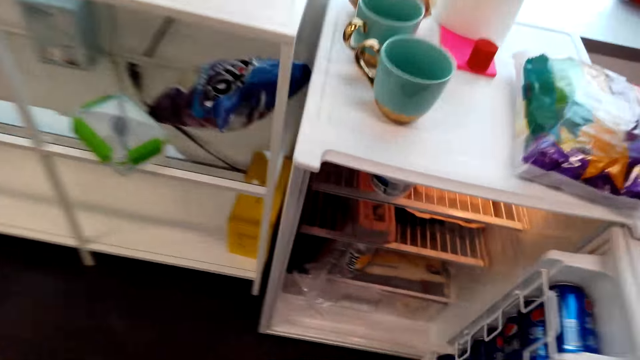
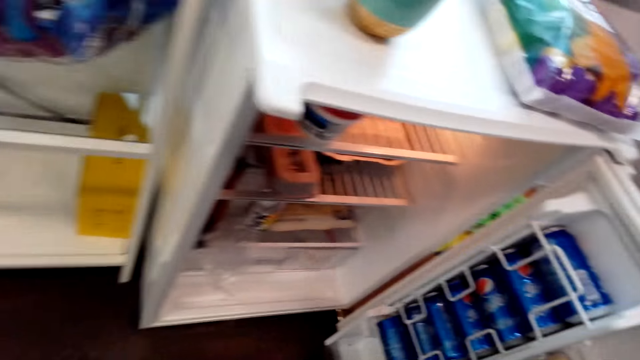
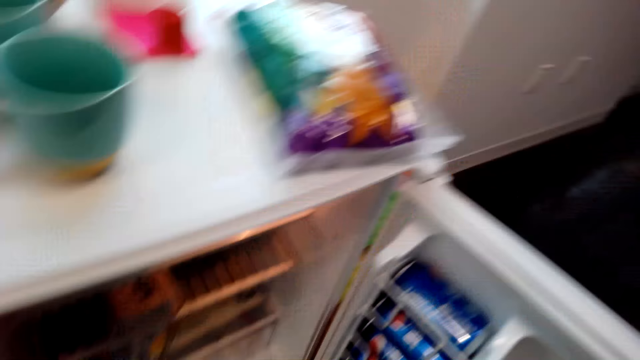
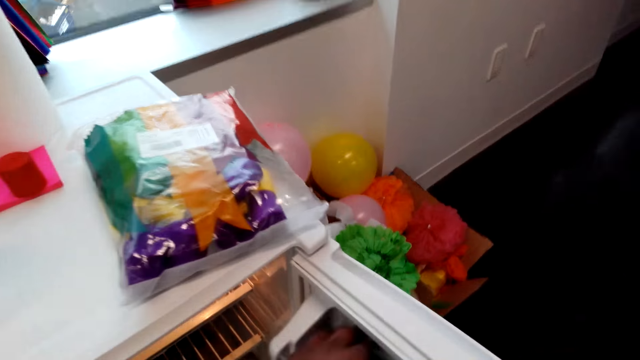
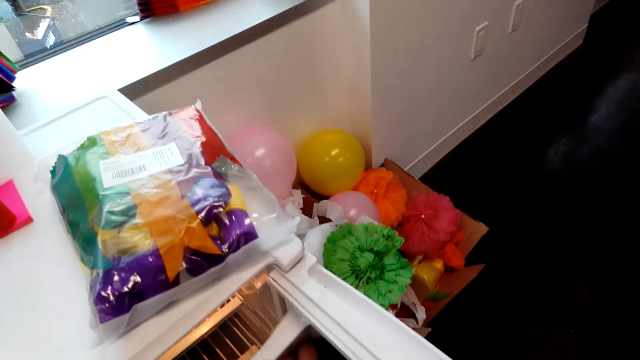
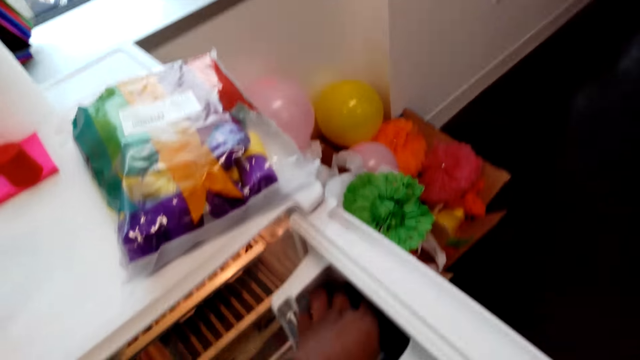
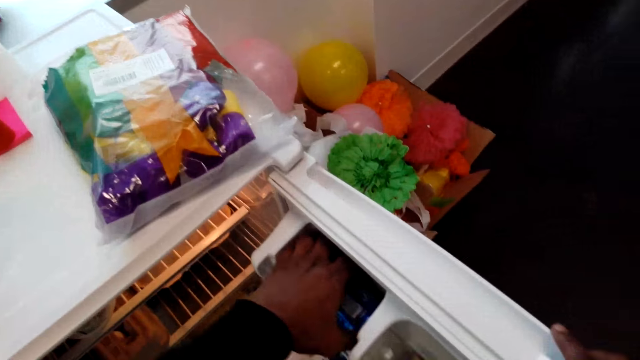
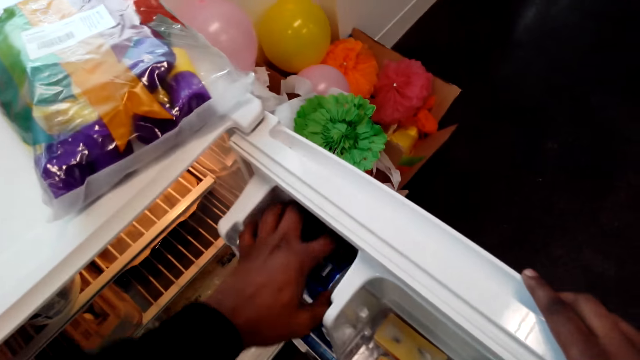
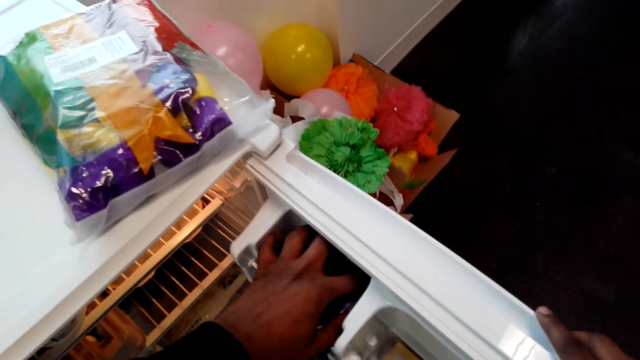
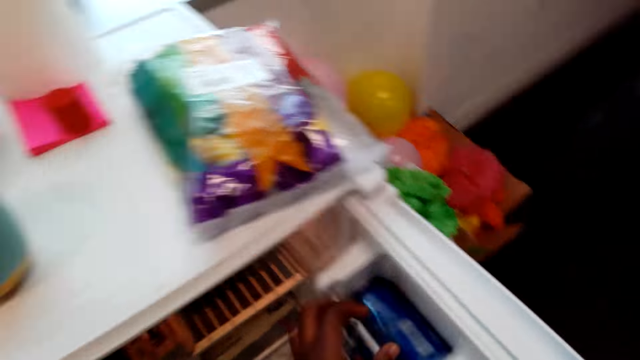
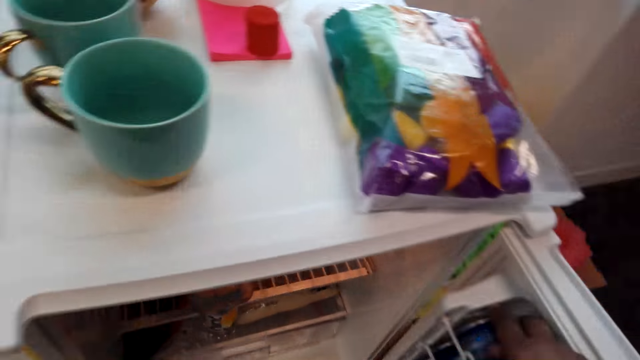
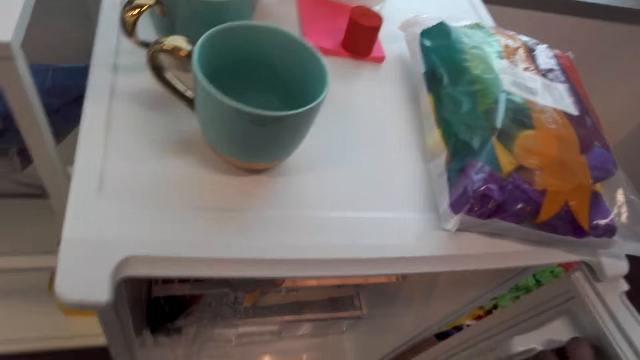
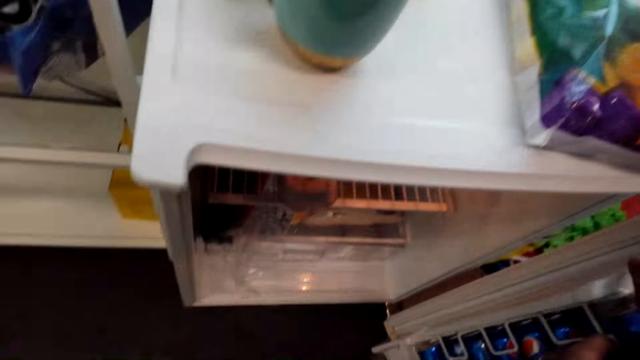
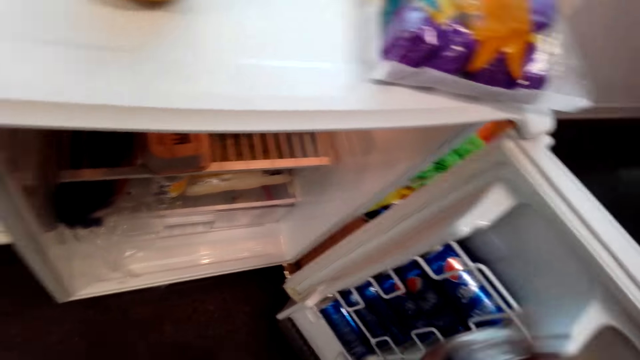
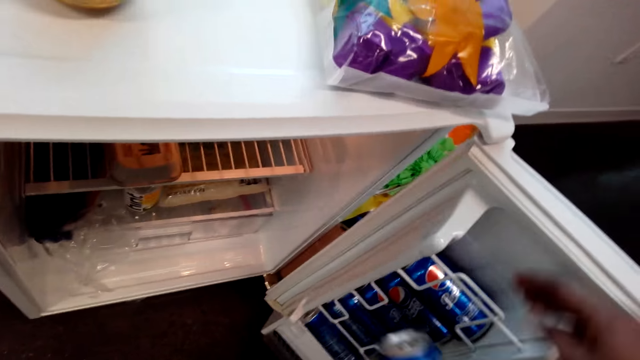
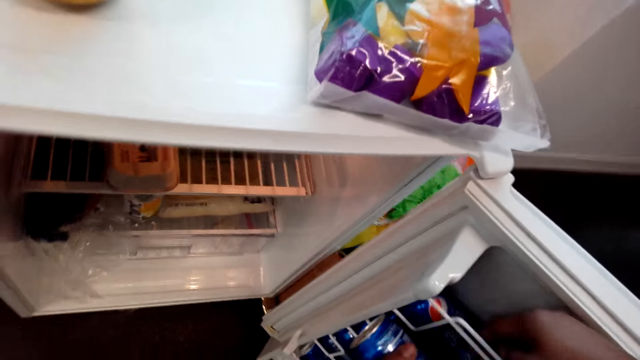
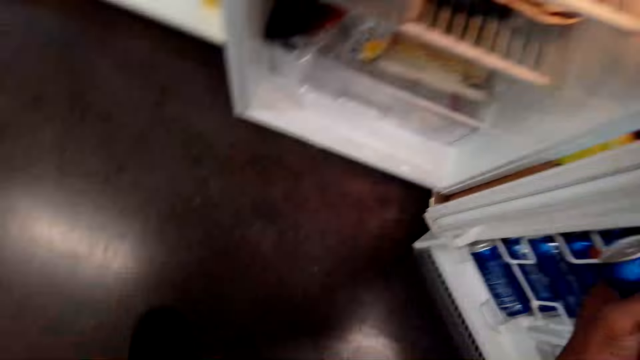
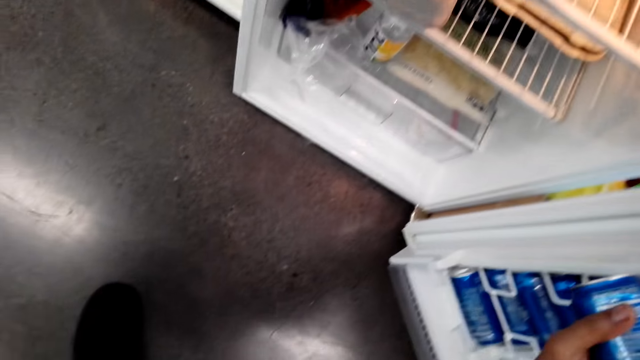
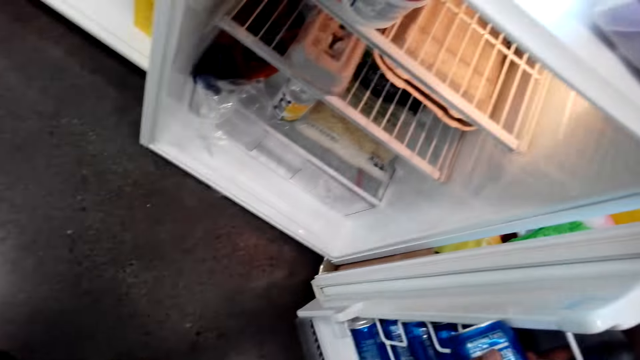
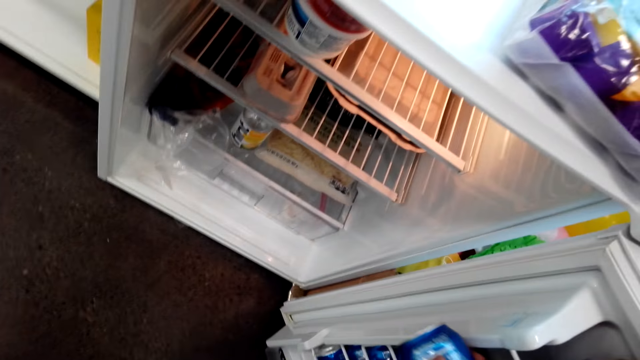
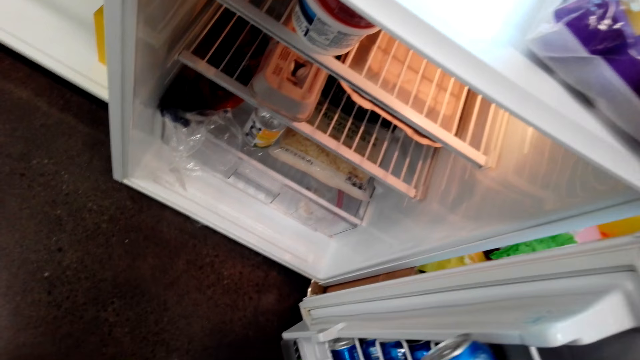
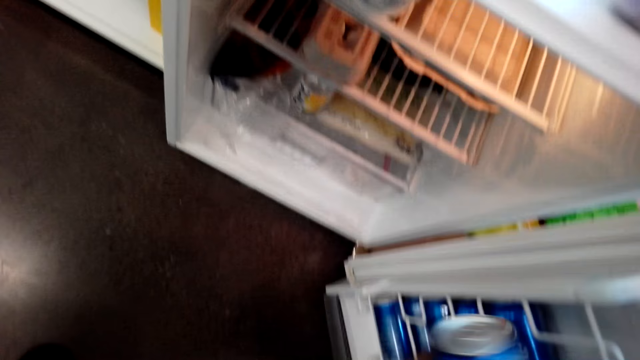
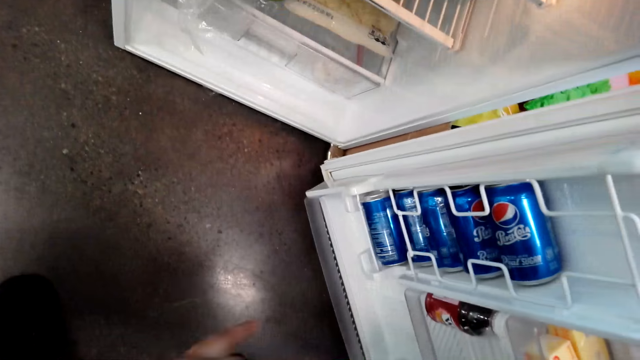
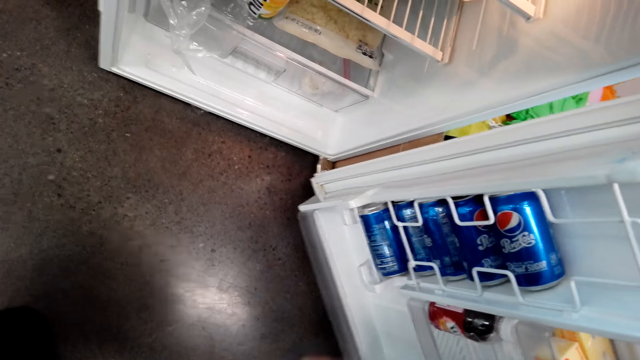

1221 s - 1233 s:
The camera wearer stares at the fridge. They take the soda with the right hand from the fridge.

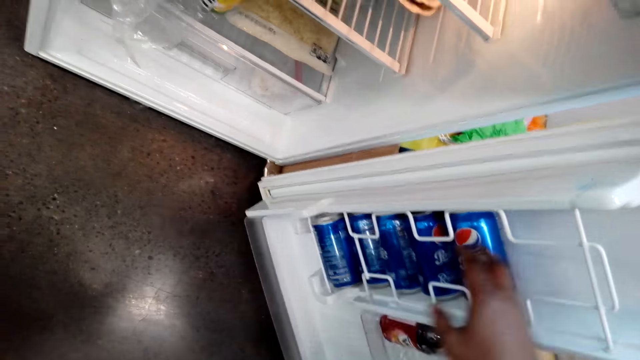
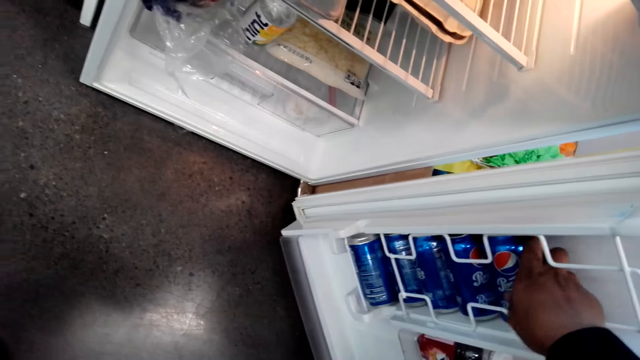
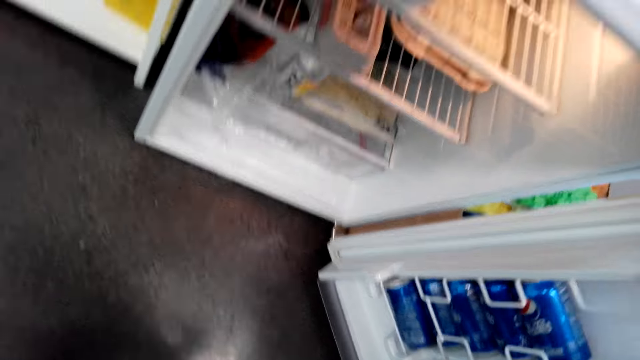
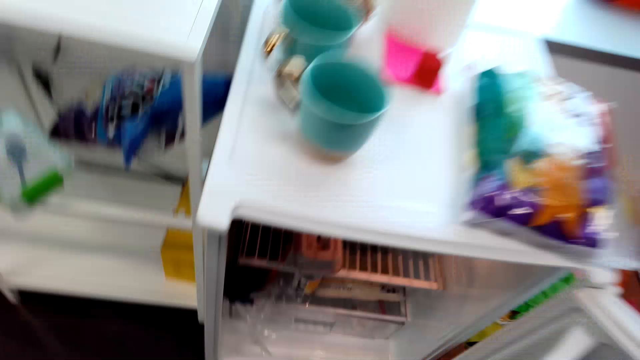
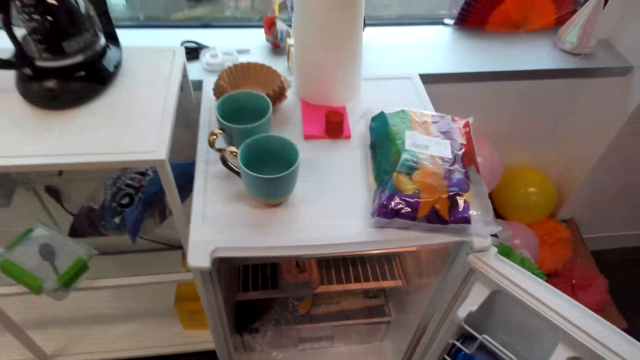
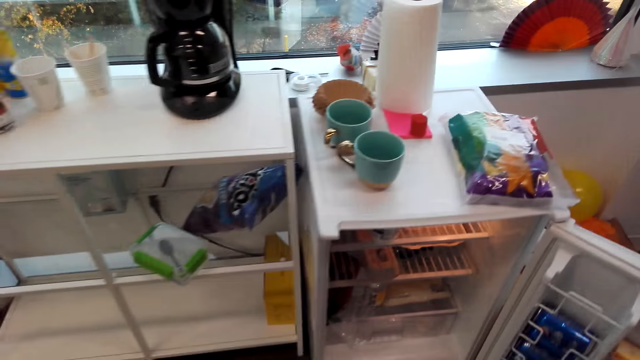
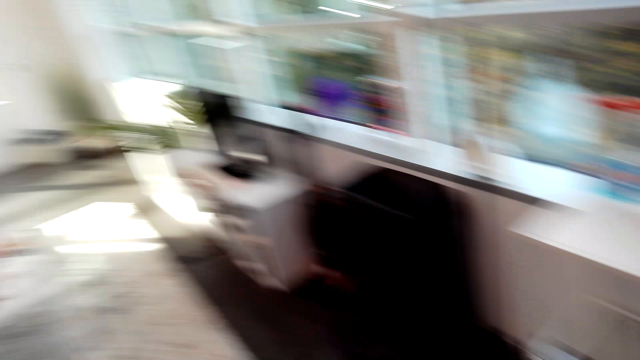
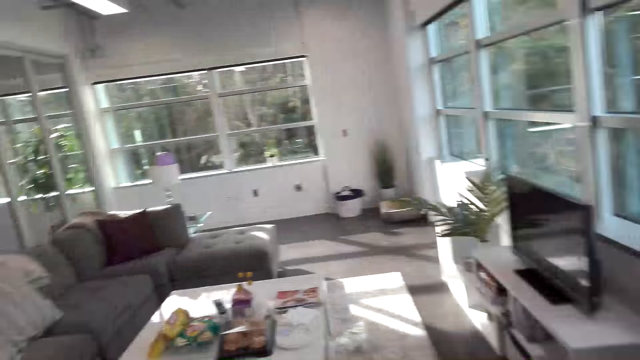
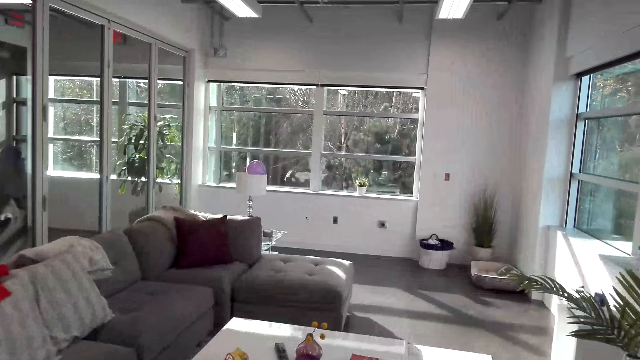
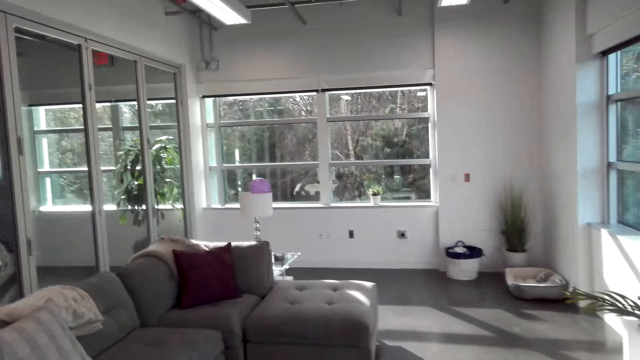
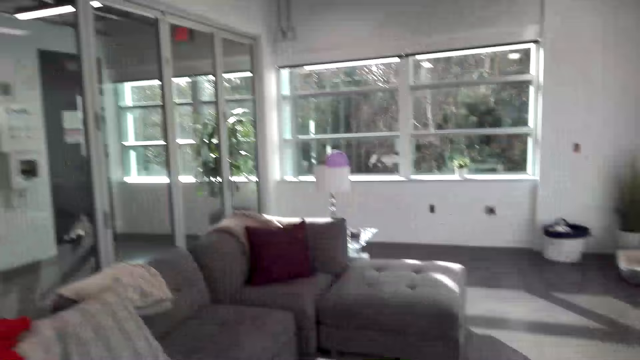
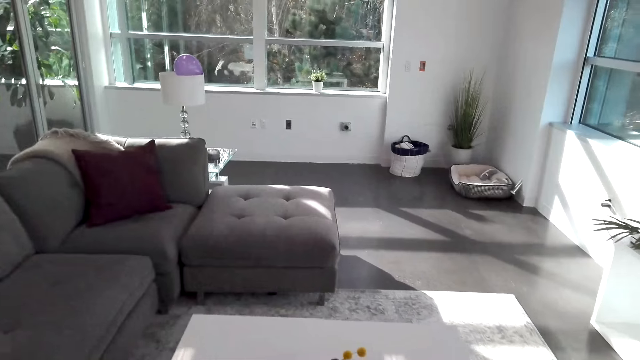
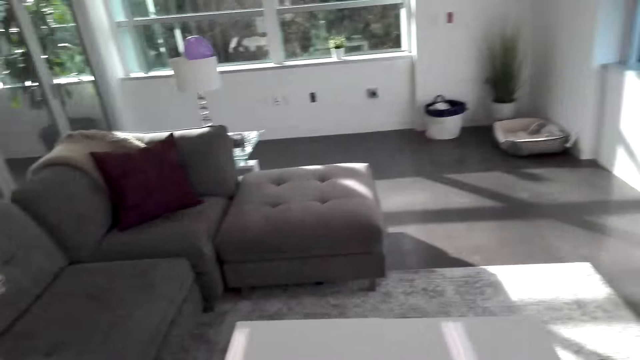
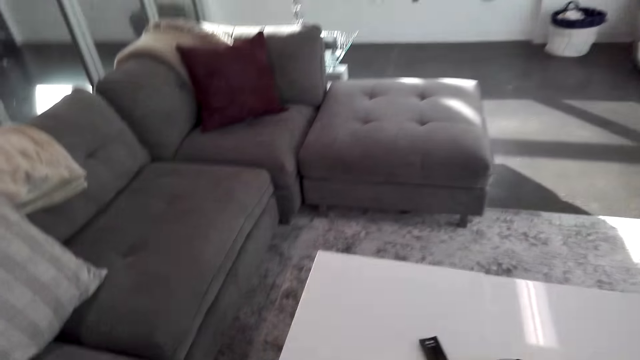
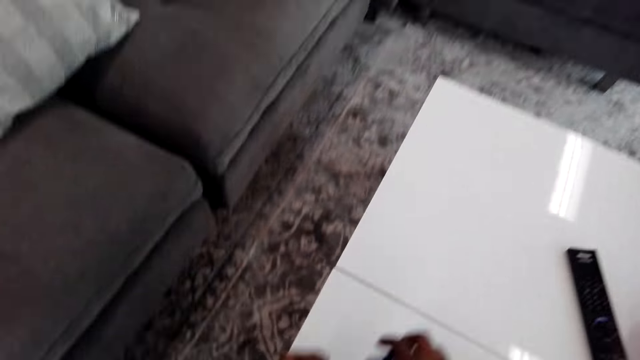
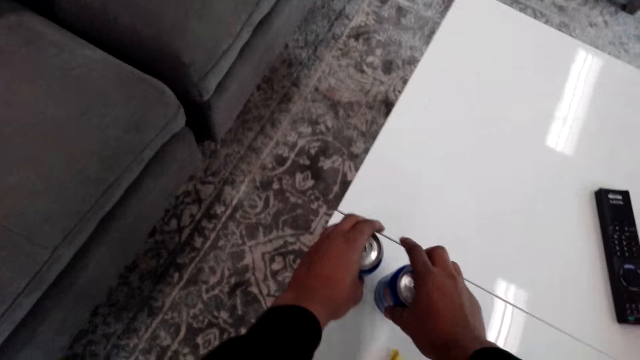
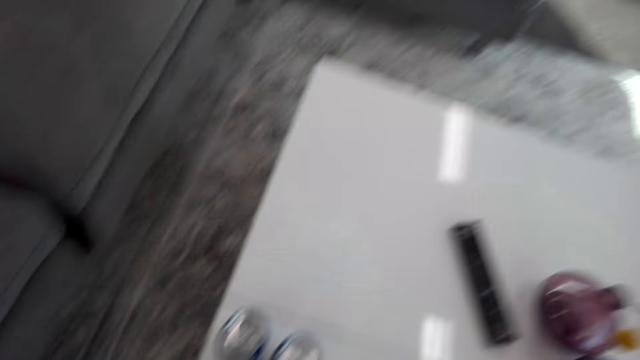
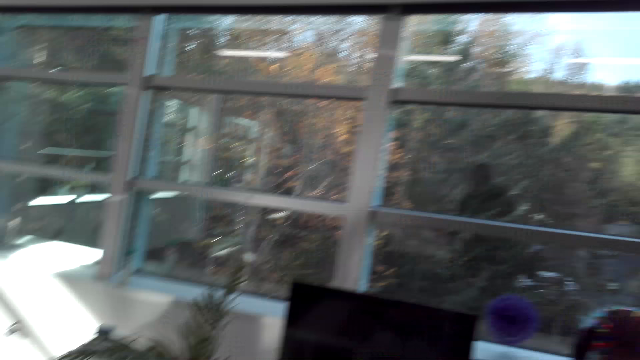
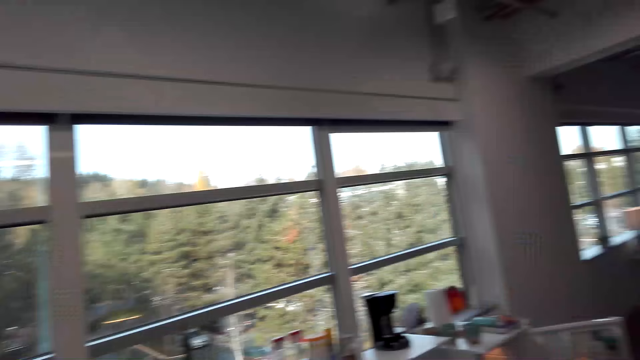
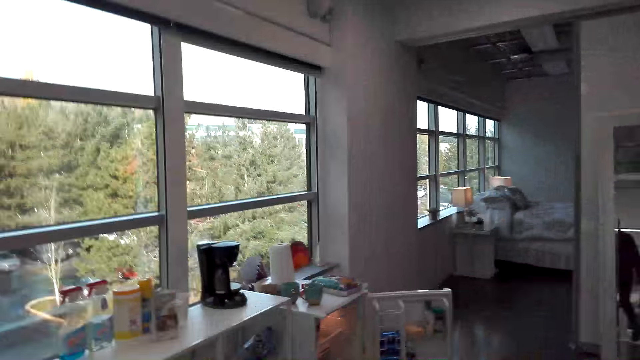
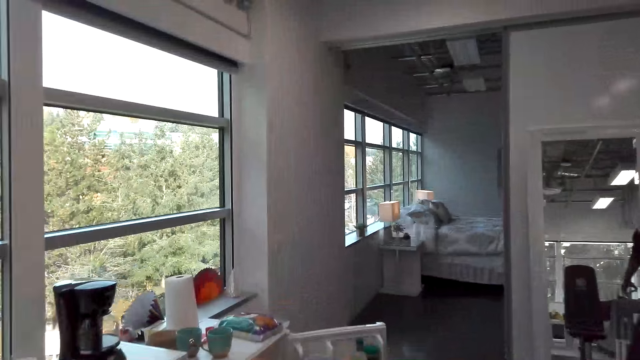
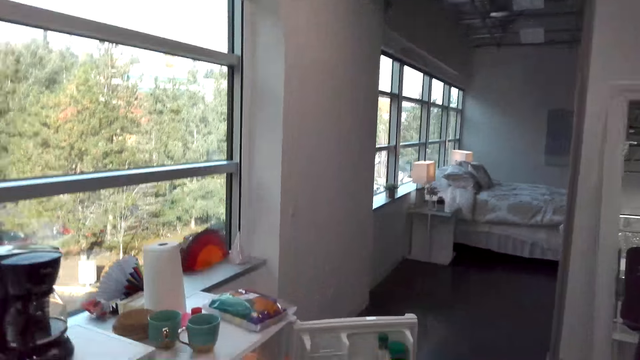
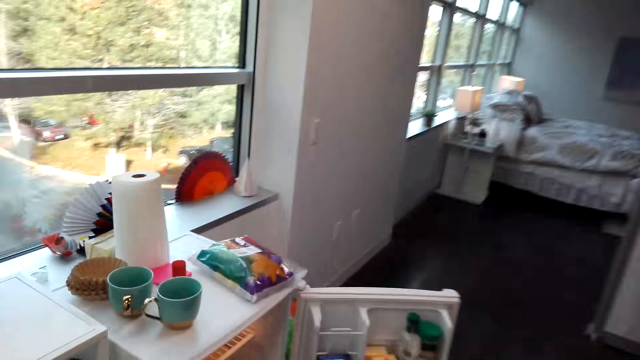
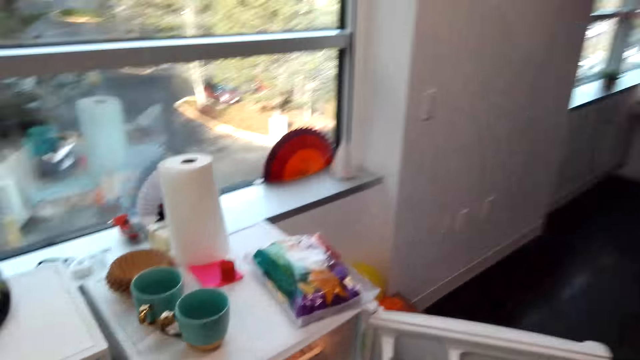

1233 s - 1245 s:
The camera wearer walks in the house. They put the soda can on the table. They walk in the house.
